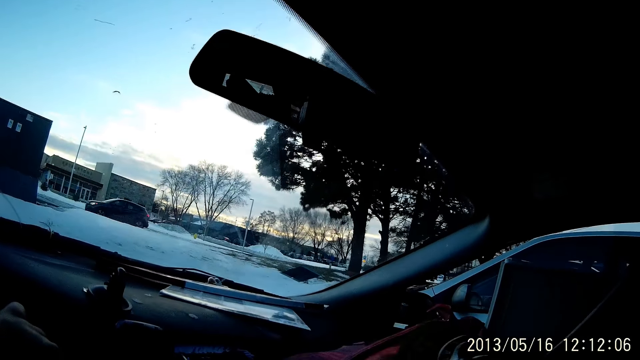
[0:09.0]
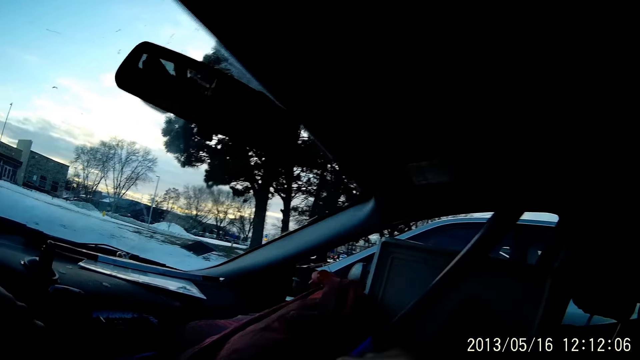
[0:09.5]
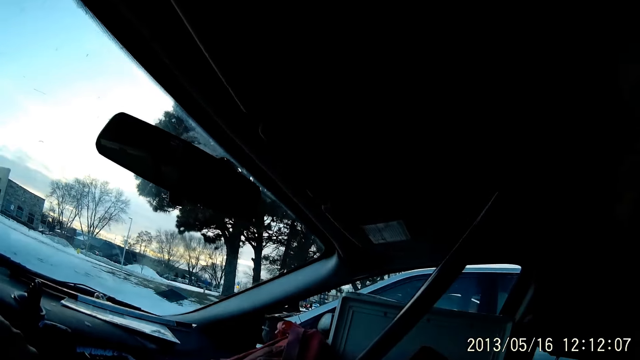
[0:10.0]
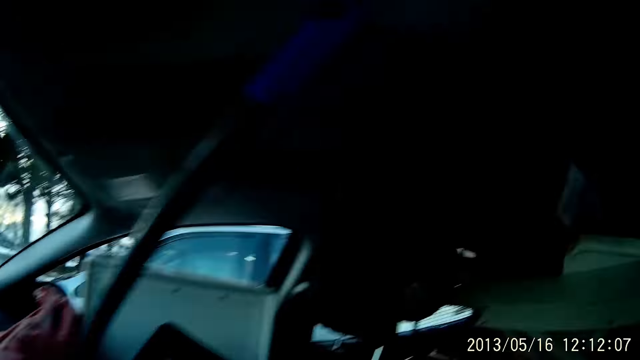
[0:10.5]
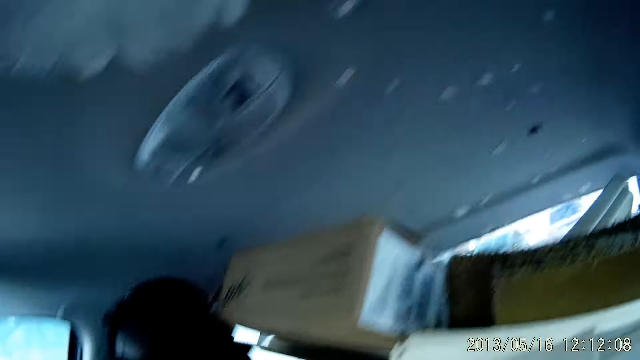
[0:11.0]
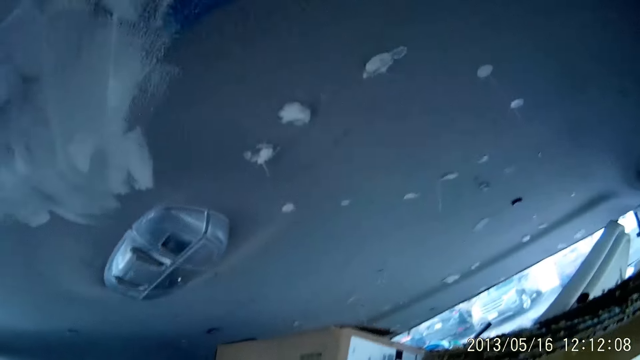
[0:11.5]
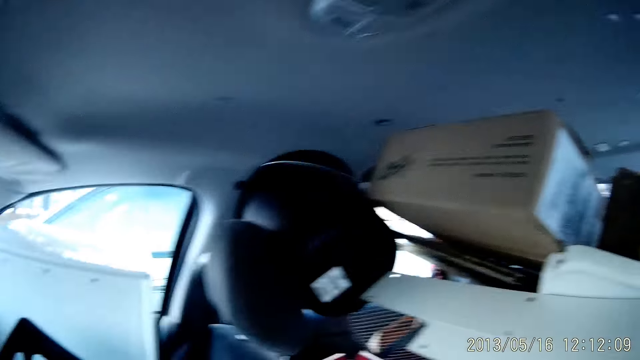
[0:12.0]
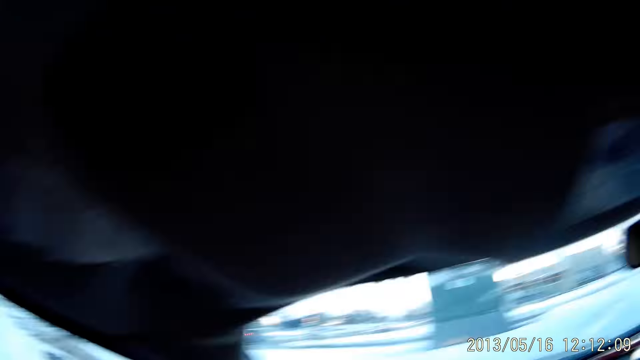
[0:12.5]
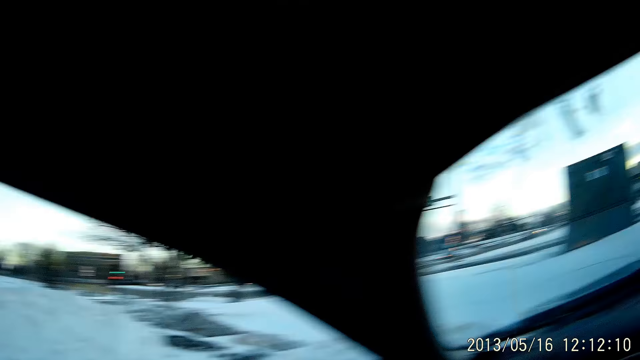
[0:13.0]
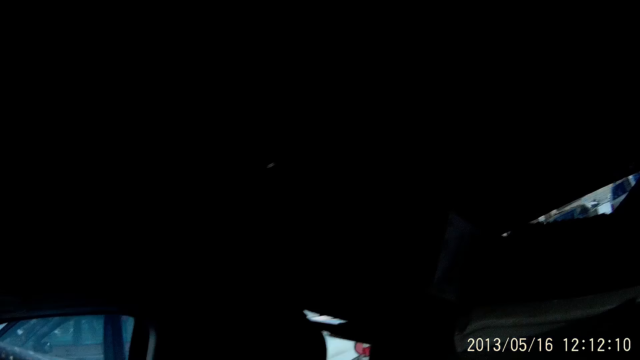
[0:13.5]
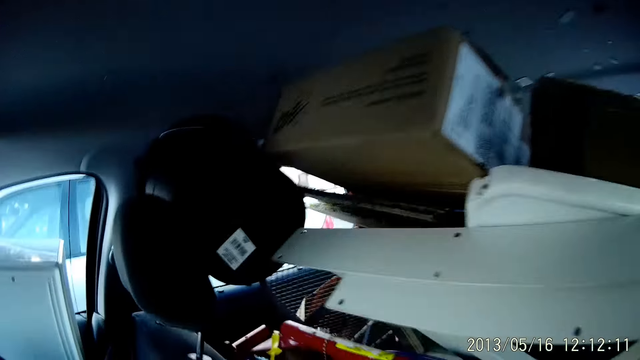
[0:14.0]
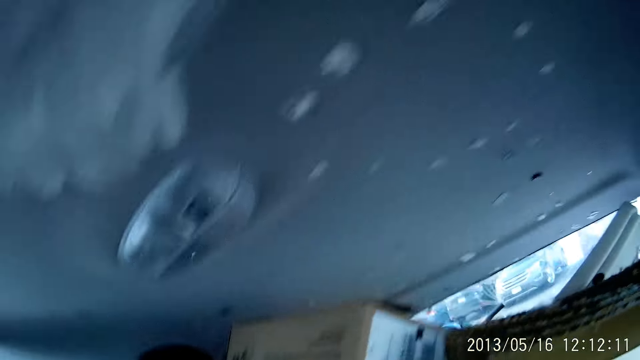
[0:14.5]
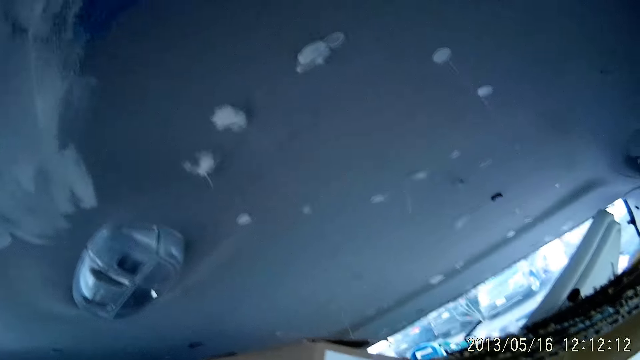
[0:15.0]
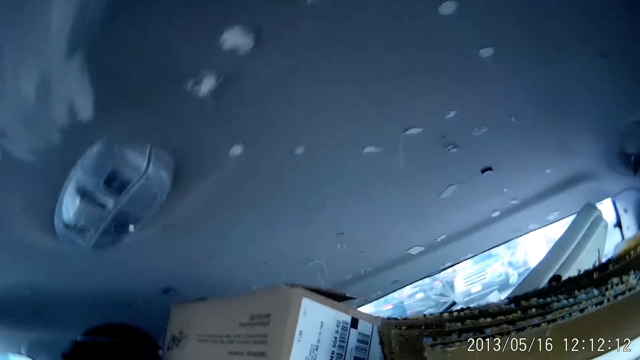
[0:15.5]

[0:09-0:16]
The camera wearer looks around.

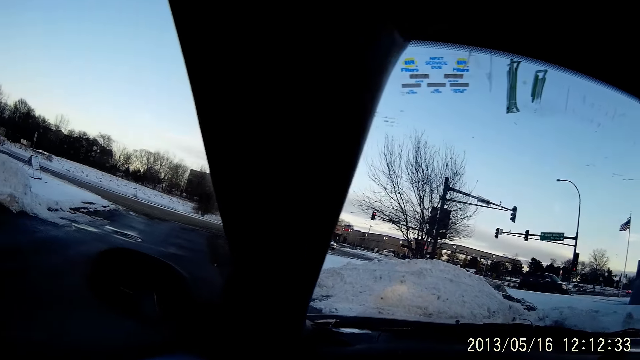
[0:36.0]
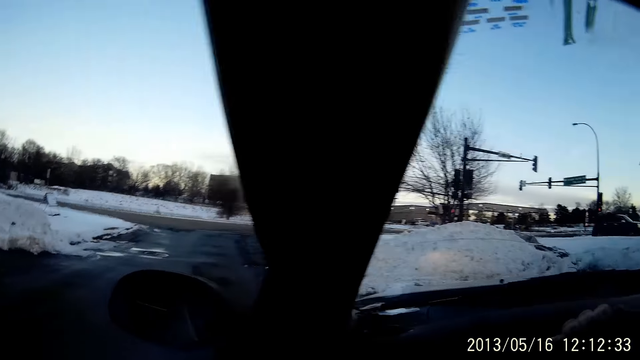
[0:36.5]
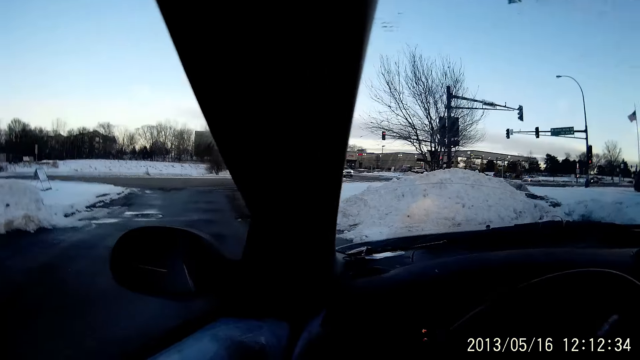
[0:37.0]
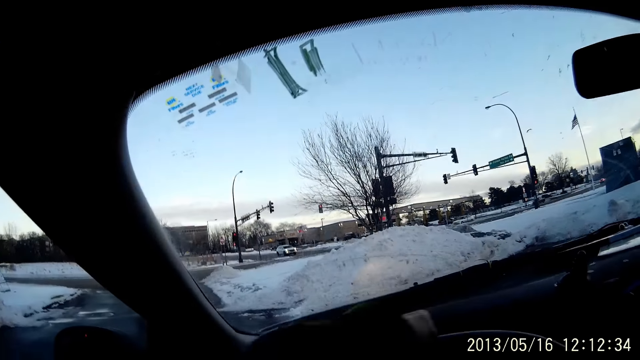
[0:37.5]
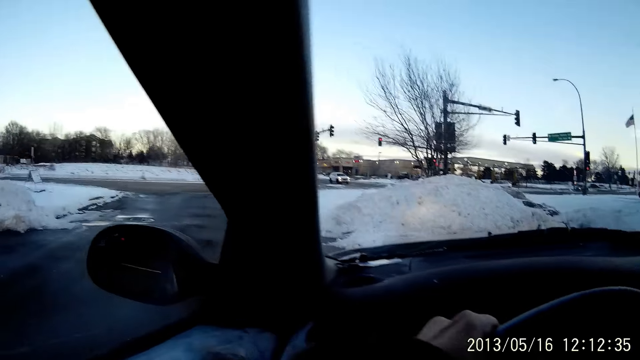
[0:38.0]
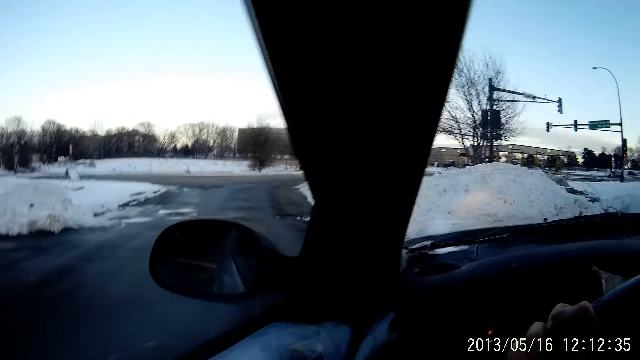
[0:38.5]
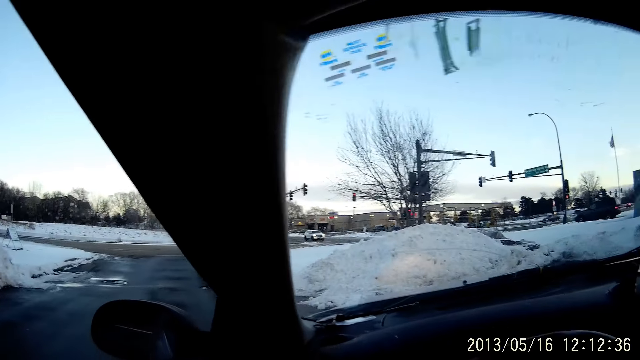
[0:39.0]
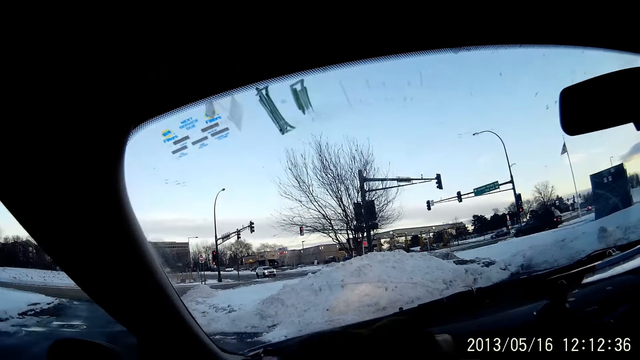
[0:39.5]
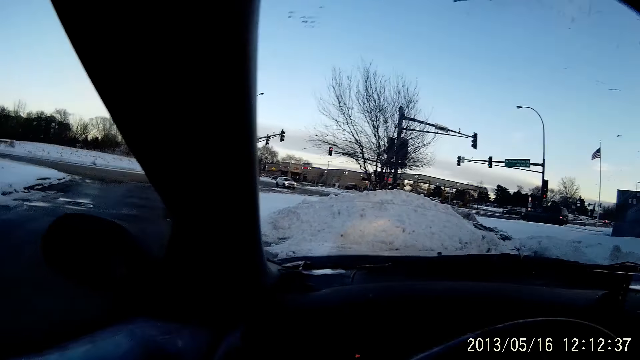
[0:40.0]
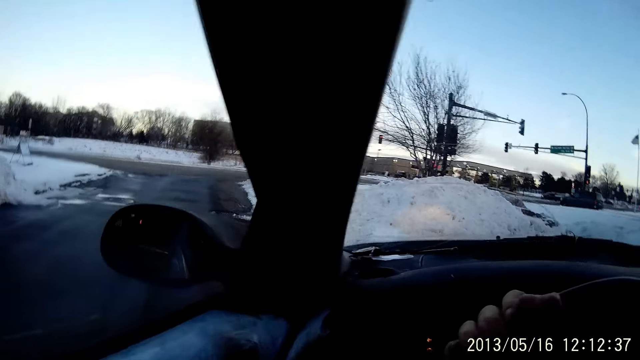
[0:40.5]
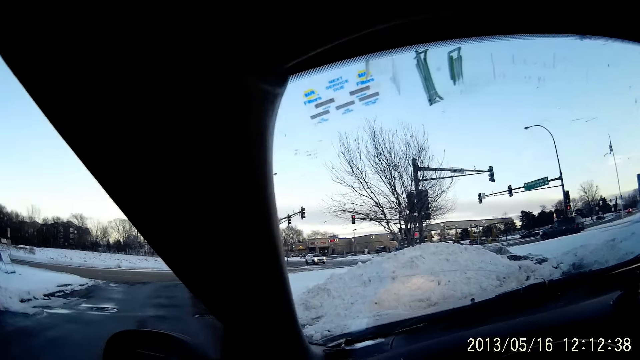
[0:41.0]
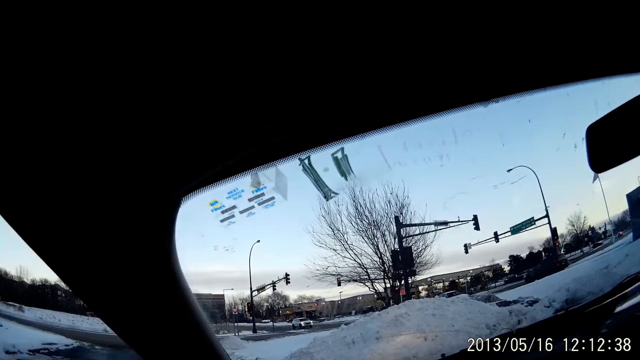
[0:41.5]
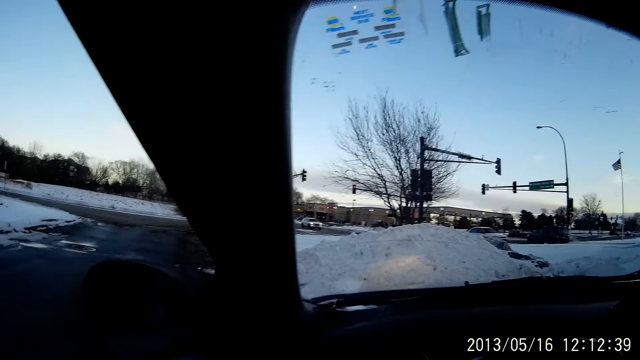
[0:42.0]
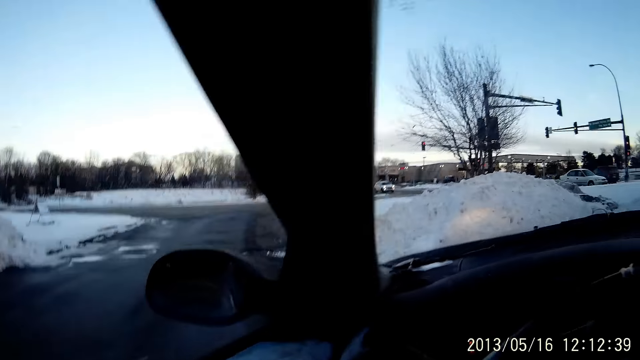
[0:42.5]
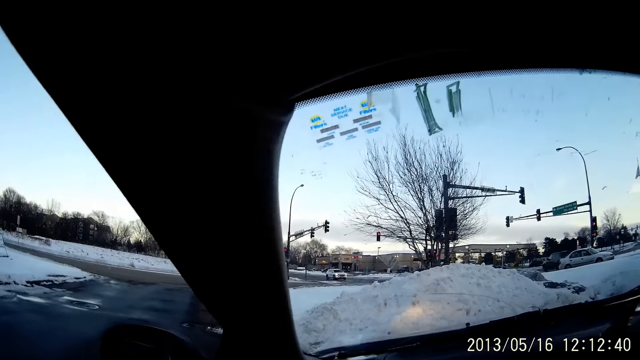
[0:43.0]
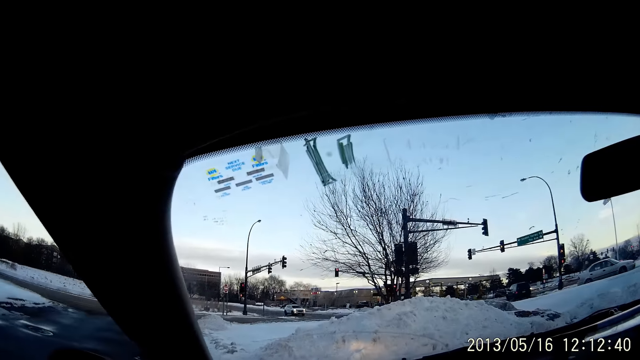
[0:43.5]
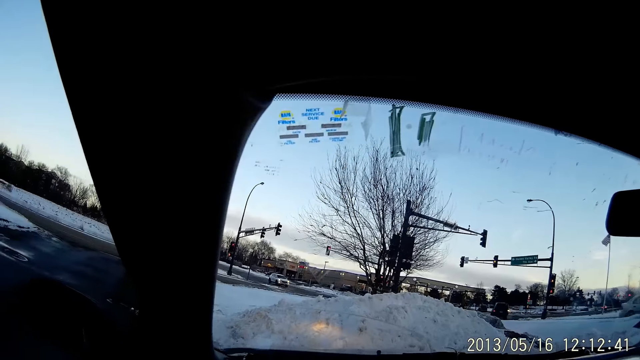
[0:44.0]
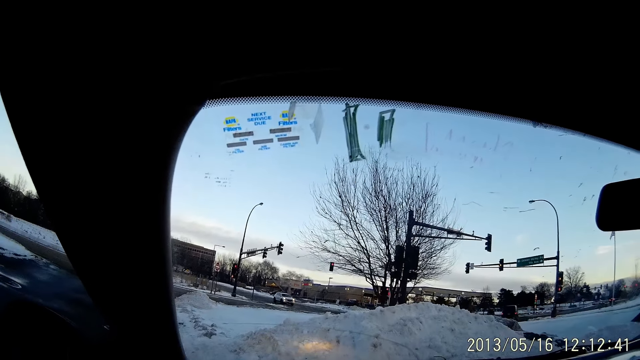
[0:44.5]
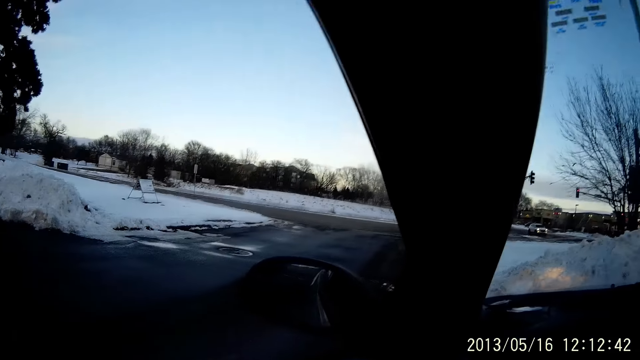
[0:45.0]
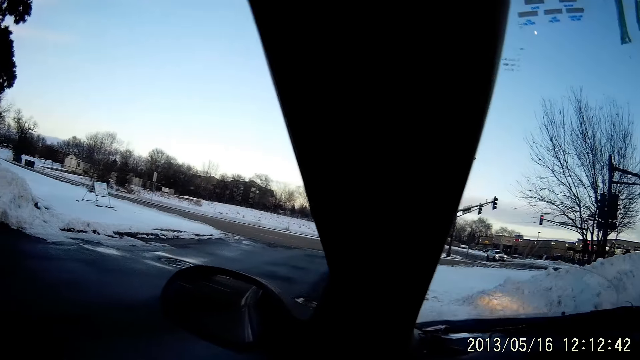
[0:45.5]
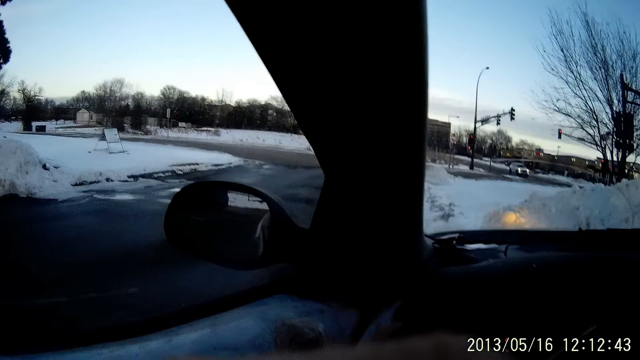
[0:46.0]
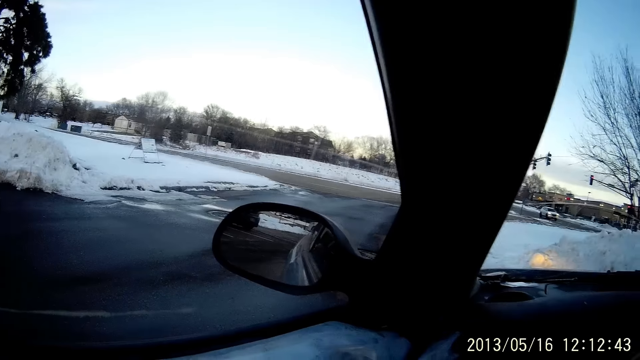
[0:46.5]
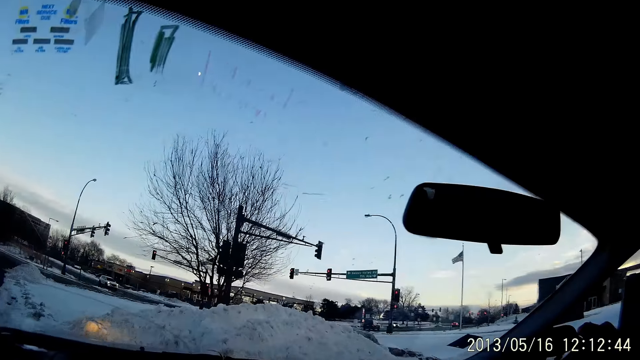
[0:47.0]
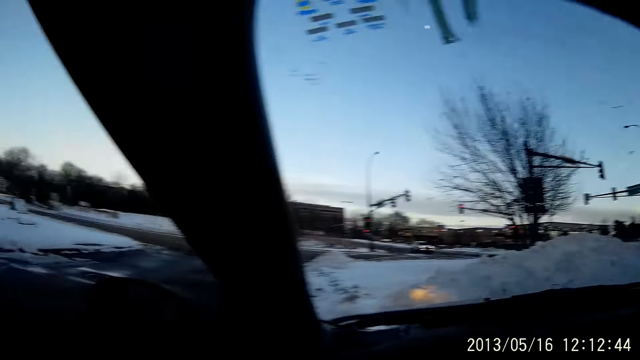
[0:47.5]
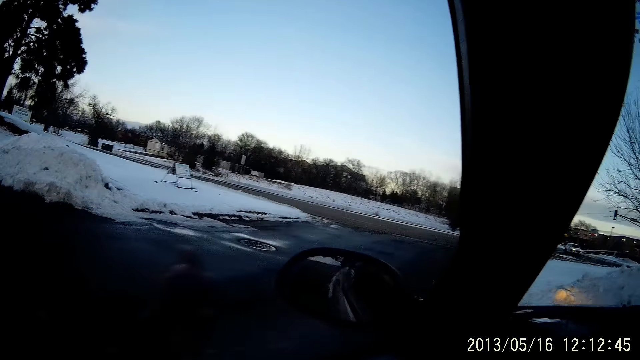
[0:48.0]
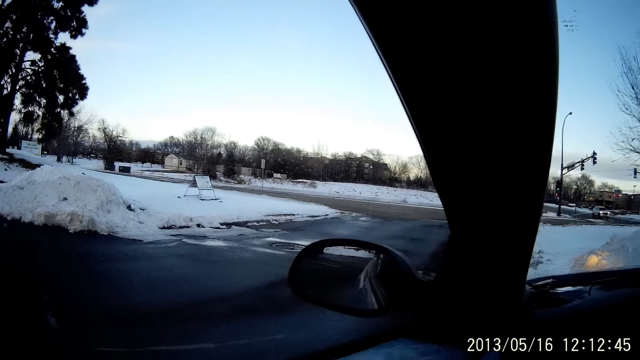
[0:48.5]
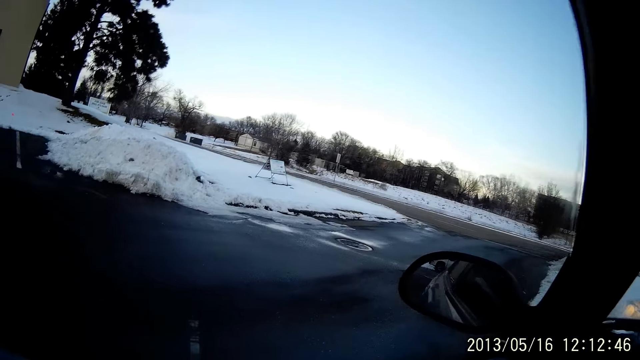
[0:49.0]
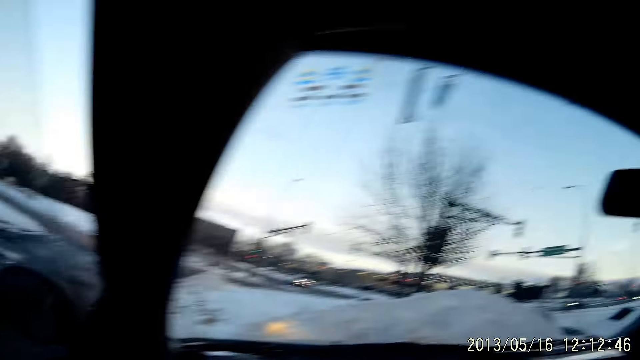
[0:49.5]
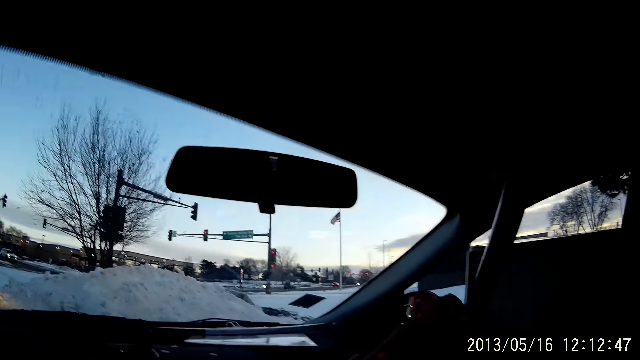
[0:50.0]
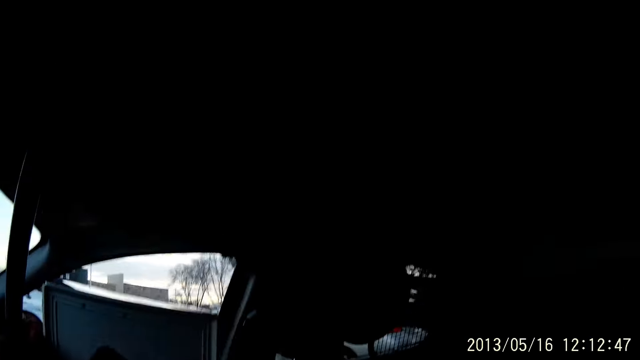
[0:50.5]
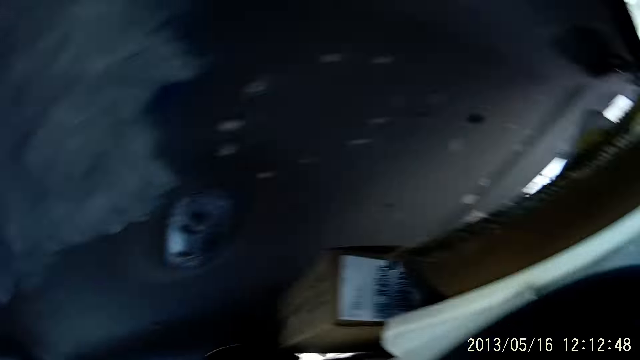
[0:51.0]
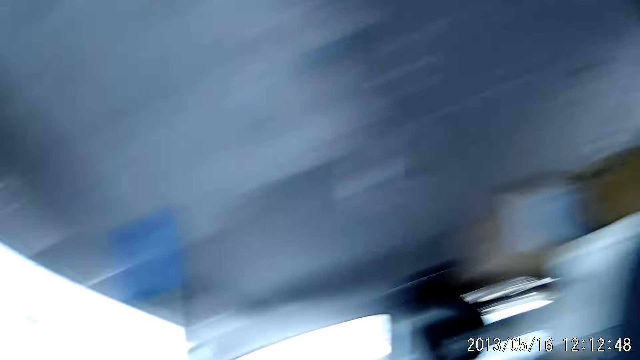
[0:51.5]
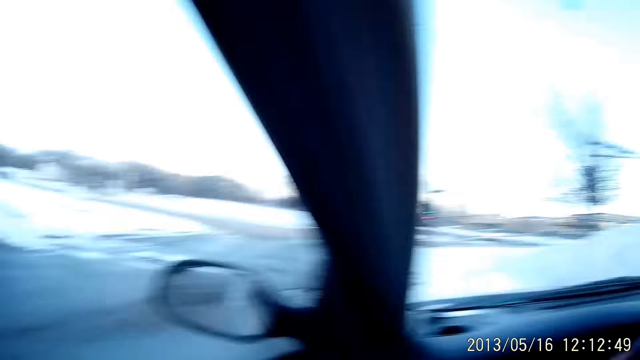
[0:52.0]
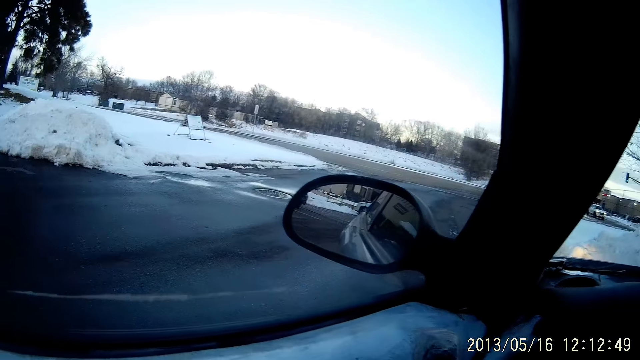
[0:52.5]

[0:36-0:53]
The camera wearer places both hands on a steering wheel. They drive a car. They look around.
